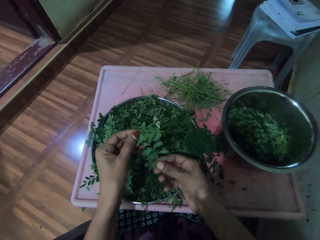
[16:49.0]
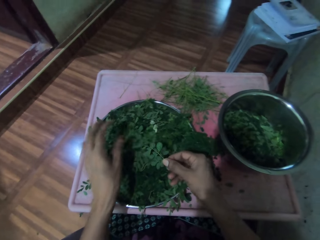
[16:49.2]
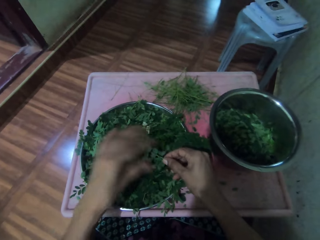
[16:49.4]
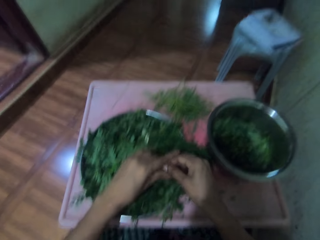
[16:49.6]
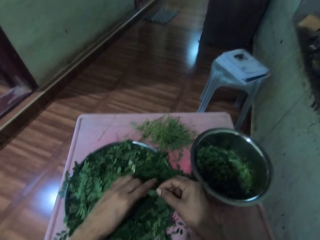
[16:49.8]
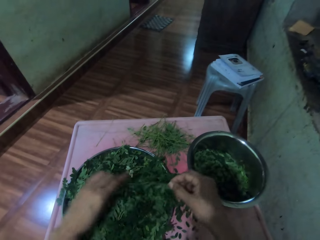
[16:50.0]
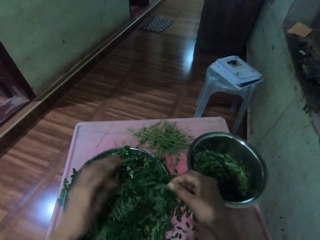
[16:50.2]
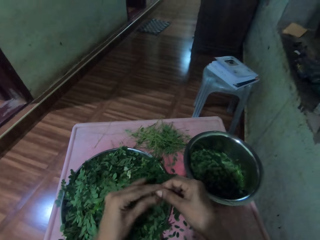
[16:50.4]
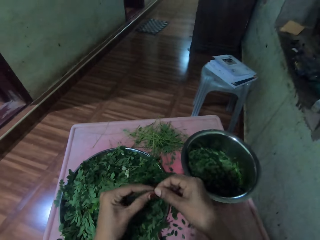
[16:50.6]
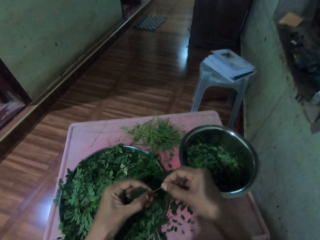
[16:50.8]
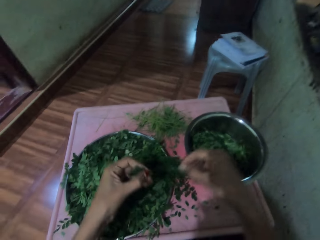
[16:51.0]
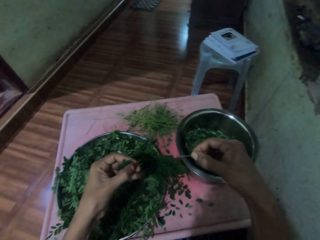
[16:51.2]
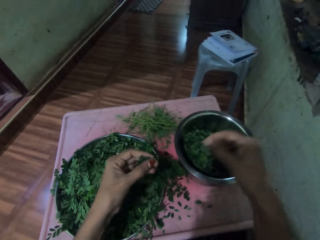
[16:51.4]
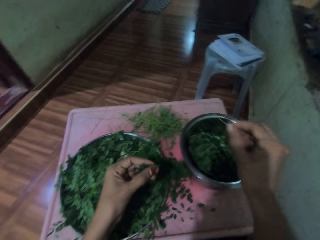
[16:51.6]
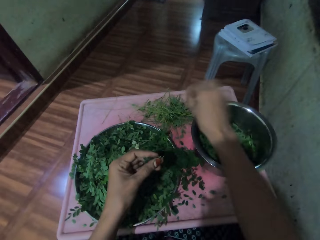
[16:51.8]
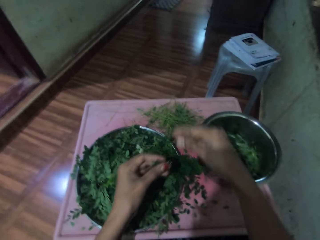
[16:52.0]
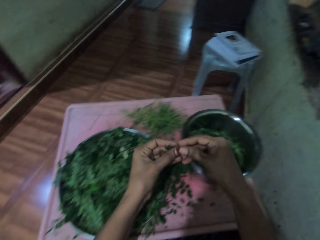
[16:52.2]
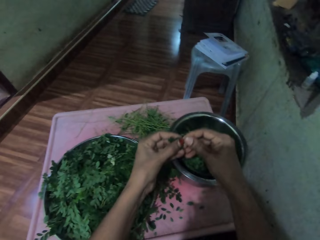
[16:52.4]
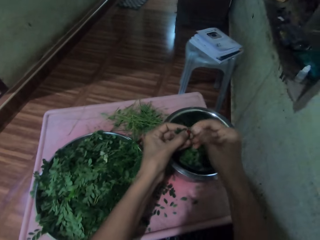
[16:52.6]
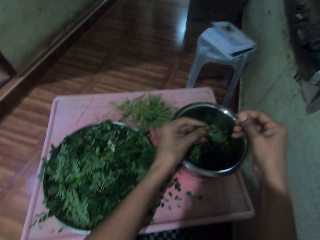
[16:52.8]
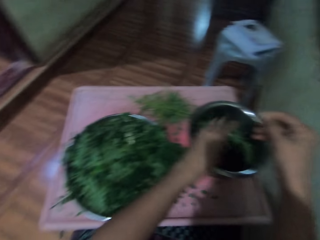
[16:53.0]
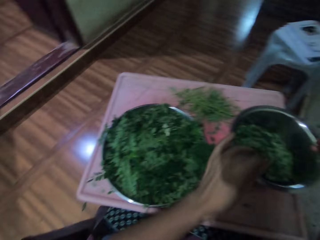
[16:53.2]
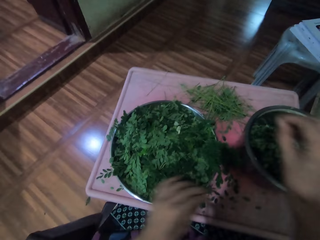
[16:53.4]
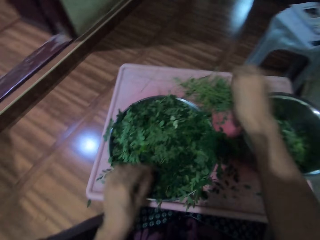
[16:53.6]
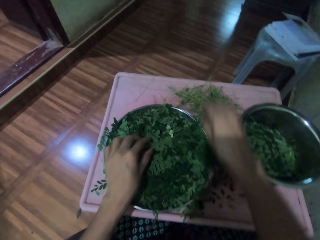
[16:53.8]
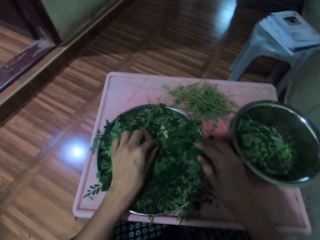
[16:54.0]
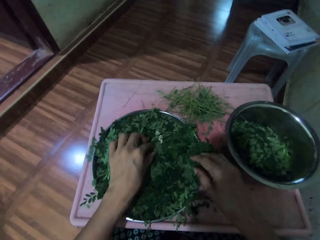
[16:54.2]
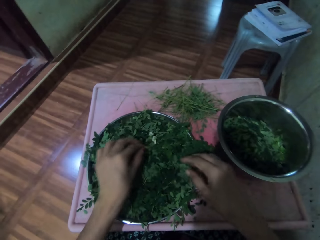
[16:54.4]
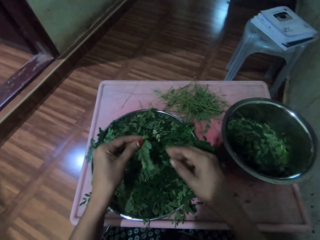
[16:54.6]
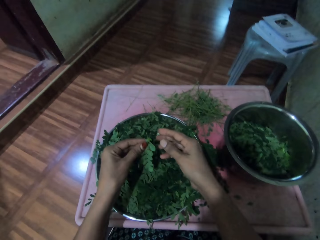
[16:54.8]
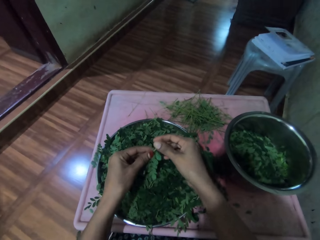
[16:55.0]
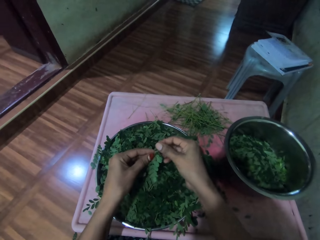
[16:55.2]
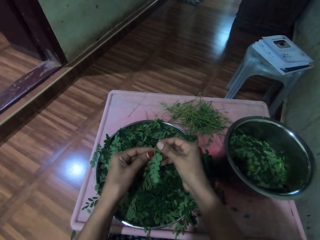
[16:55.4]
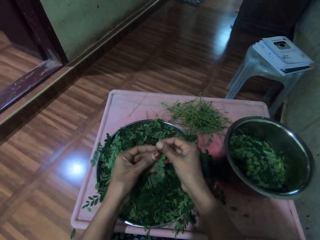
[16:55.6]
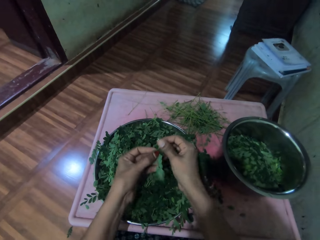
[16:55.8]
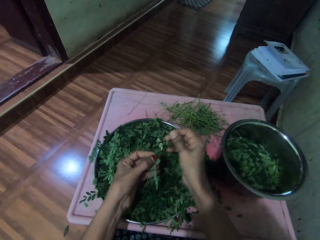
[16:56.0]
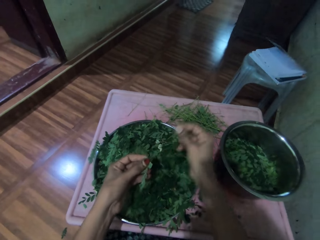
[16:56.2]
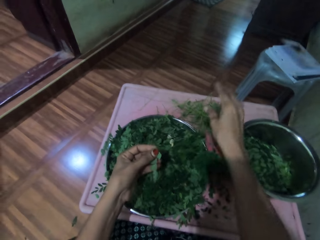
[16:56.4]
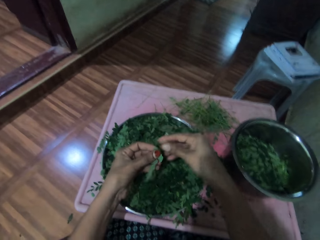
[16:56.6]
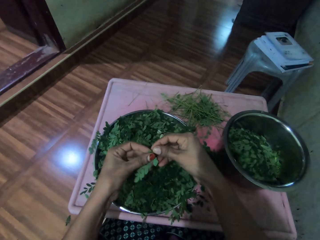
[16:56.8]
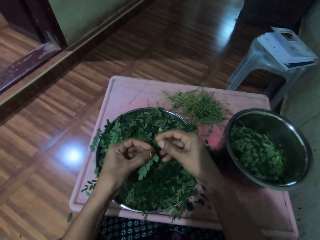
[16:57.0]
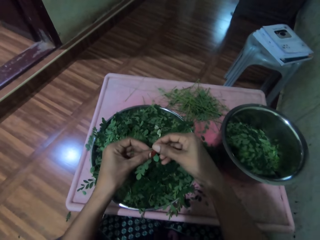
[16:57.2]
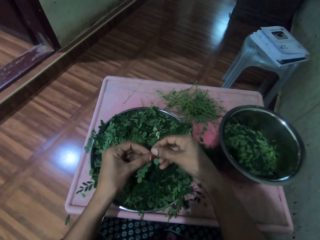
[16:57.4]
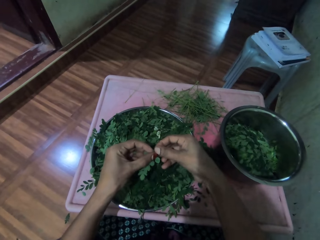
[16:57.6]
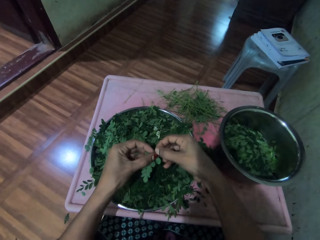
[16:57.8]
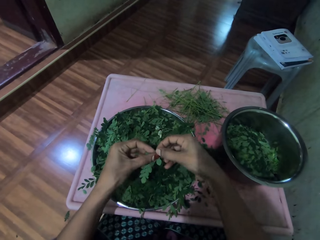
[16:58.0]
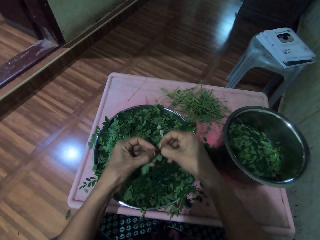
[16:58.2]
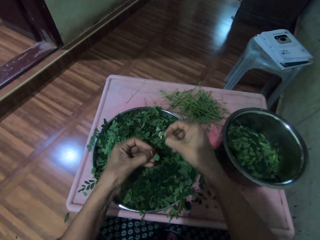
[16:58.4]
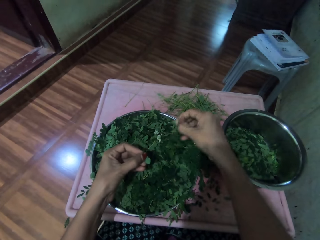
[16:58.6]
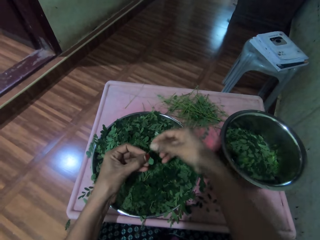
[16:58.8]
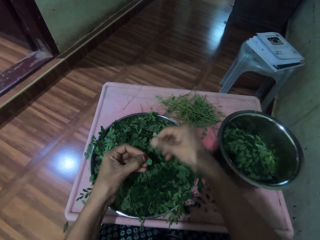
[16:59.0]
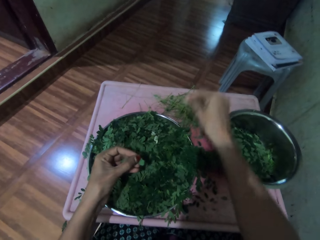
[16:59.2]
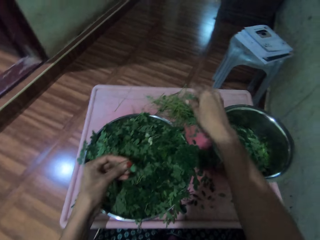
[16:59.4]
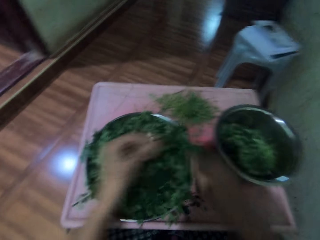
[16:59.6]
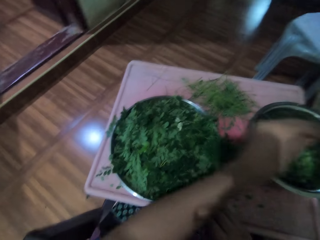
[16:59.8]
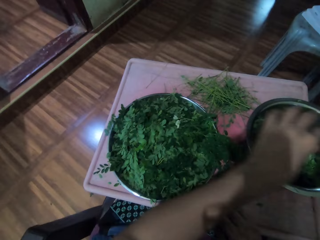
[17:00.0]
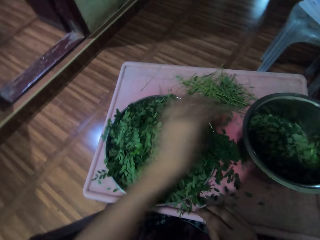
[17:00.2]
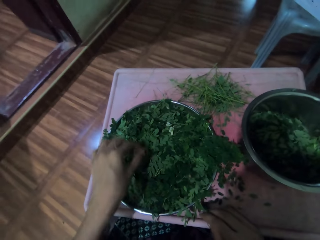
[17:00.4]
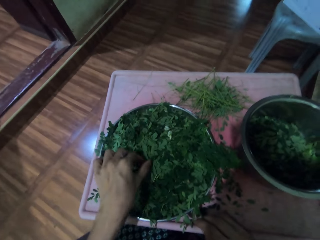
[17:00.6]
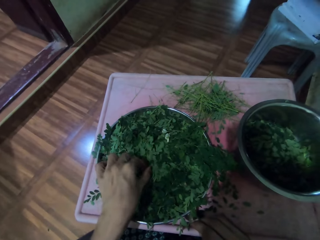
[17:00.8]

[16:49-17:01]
The camera wearer drops a twig or stalk onto a metal tray. She slides a twig through her fingers. She plucks leaves from the twig and throws the twig onto a table. She plucks leaves from a twig and pulls the stalk from her hands. She drops the leaves into a metal bowl and throws the twig onto the table. She picks up a twig from the metal tray, plucks leaves from the twig, and throws the twig onto the table. She plucks leaves from a twig, drops the twig to the table, and drops the leaves into the metal tray.

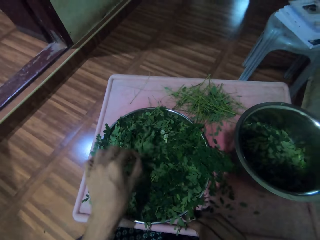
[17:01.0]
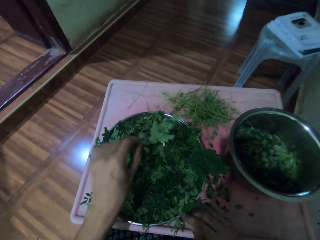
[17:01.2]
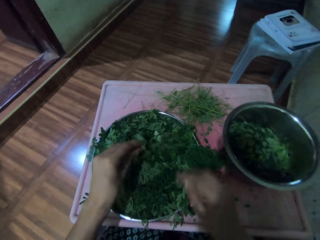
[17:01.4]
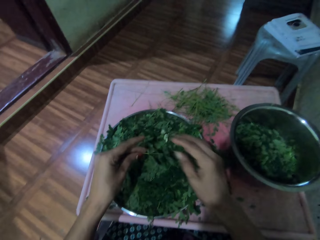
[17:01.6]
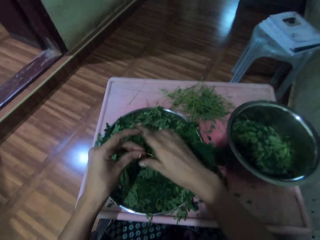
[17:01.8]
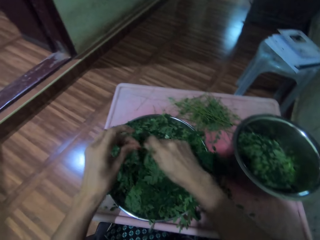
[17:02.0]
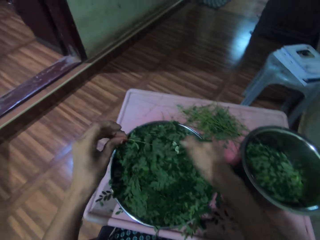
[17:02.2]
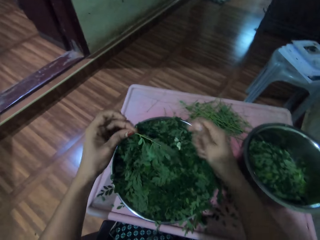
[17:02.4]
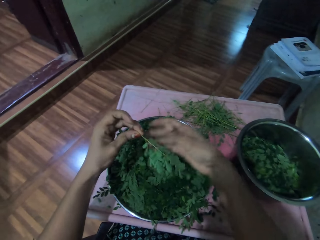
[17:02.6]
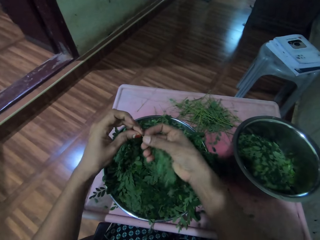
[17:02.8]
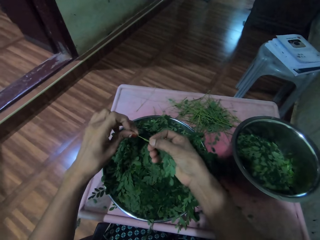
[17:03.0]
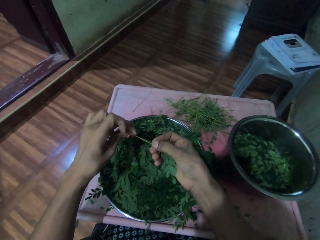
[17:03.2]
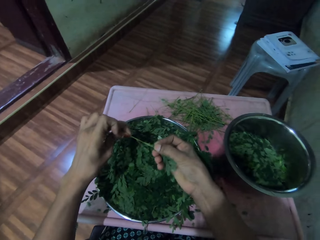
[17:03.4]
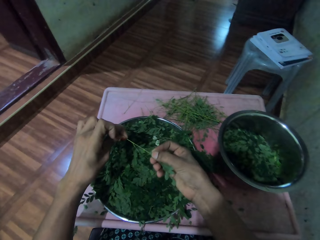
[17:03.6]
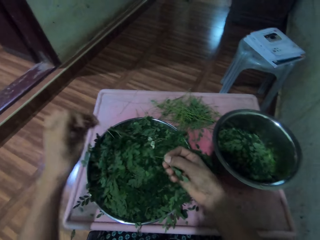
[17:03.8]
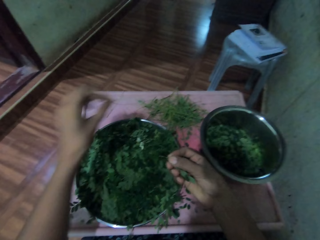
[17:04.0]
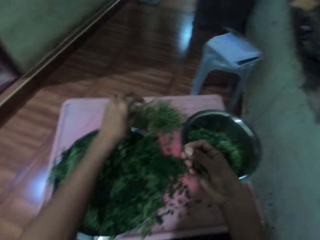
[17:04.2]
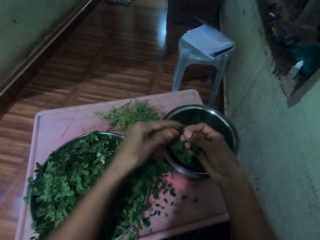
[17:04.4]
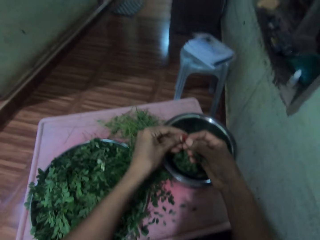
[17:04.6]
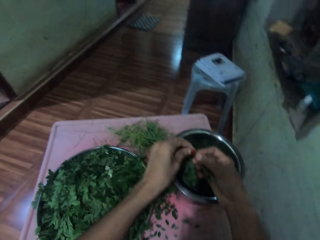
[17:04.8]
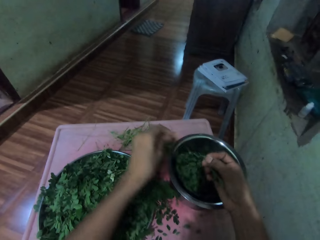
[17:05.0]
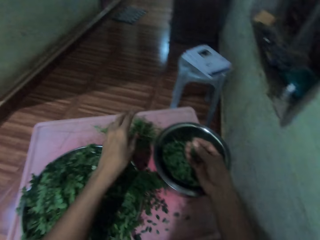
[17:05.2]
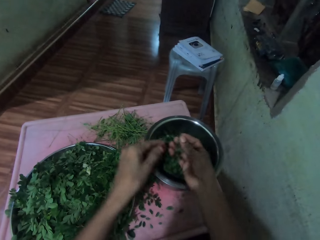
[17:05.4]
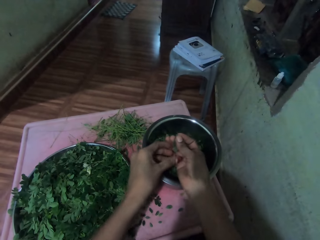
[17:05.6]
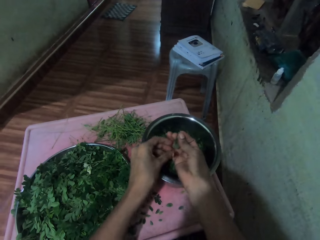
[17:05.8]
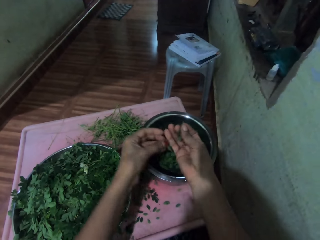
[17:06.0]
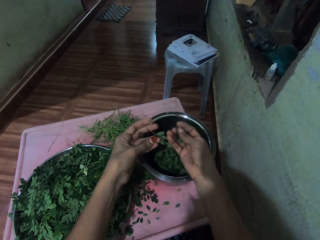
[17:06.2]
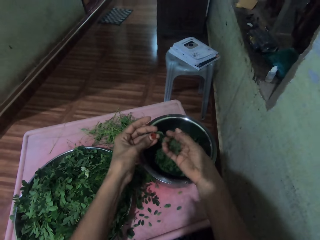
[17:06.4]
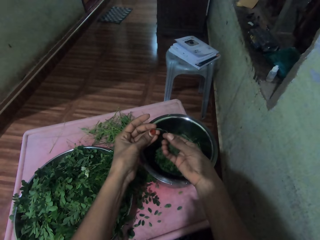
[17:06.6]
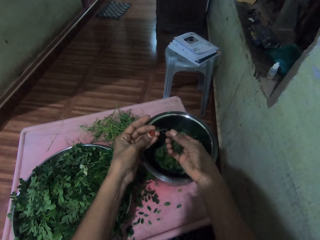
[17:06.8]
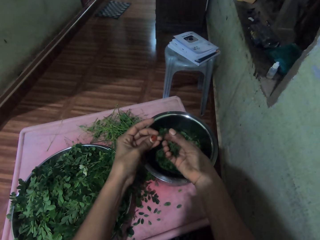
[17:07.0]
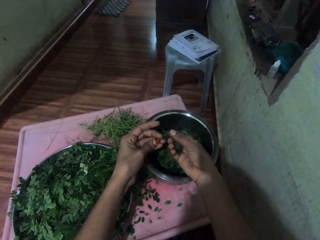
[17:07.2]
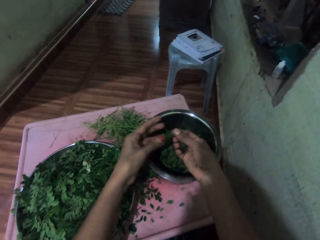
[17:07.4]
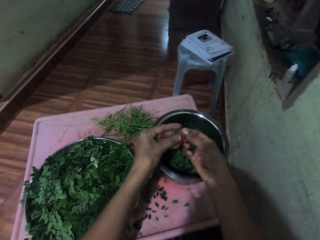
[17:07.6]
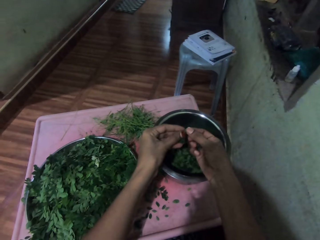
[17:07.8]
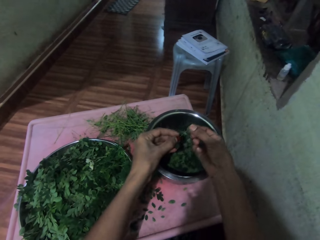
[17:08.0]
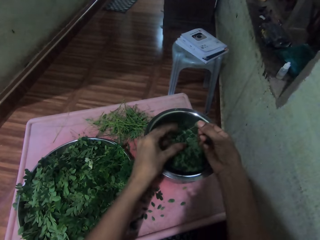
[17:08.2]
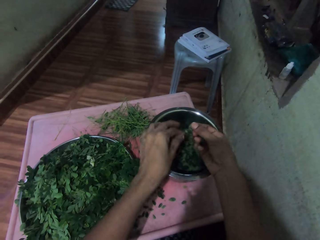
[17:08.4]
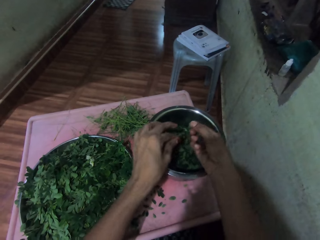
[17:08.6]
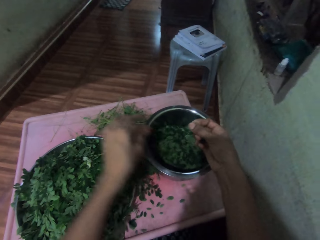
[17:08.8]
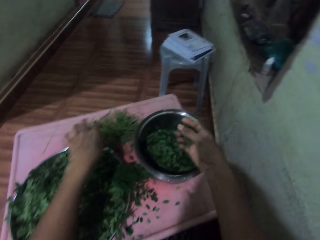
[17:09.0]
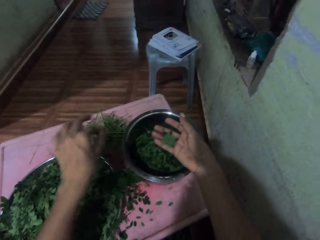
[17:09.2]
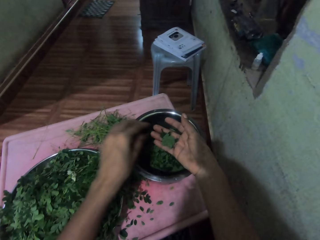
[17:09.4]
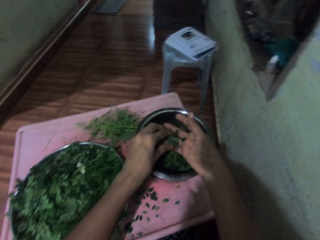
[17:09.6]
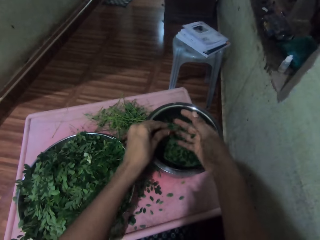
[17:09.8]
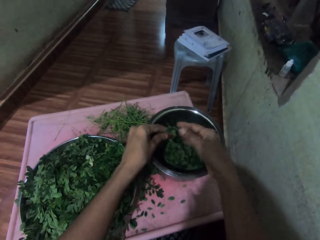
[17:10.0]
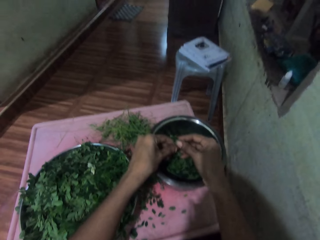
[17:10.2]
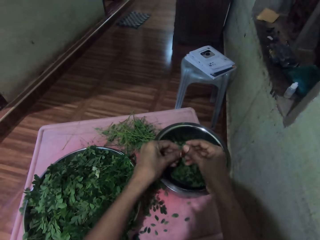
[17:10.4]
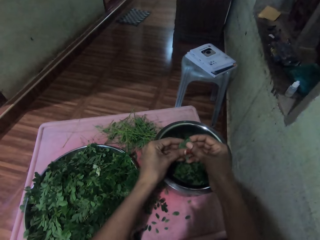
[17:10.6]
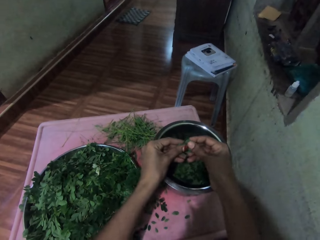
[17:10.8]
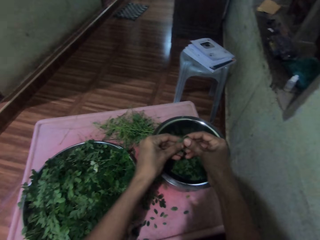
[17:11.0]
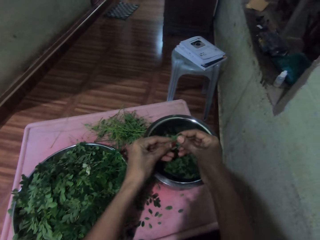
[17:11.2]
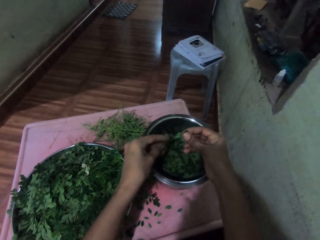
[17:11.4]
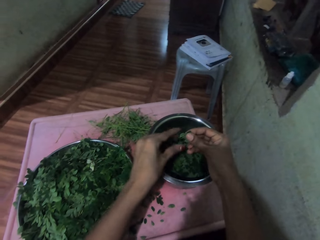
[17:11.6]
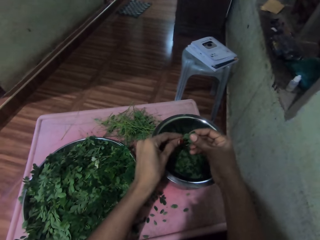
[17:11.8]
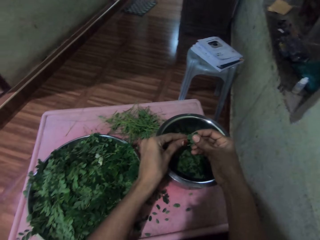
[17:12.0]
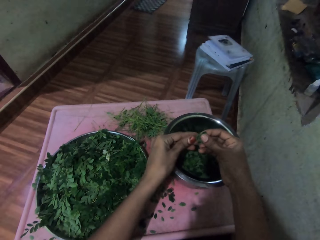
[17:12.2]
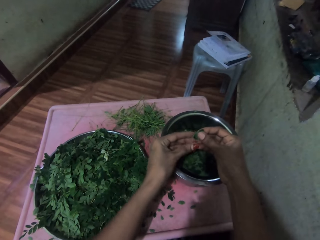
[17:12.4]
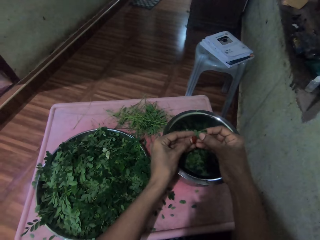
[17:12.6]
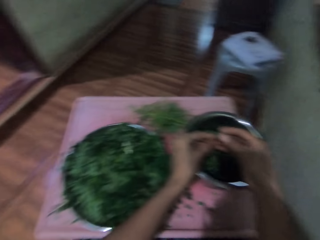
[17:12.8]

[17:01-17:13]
The camera wearer lifts up a twig or stalk from a metal tray. She passes the twig through her clasped palm and pulls the stalk from her hands. She plucks leaves from the twig and drops the twig onto a table. She plucks leaves from a twig and drops twigs onto the table. She takes a twig from her palm and places the leaves on the other hand. She plucks leaves from the twig and drops the leaves into a metal bowl. She places the stalk on the other hand, drops the twig onto the table, and places the leaves on the other hand. She drops the leaves into the metal bowl. She cuts the leaves with her hands.
